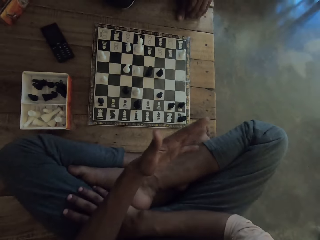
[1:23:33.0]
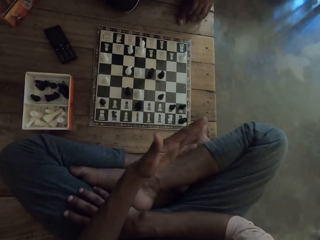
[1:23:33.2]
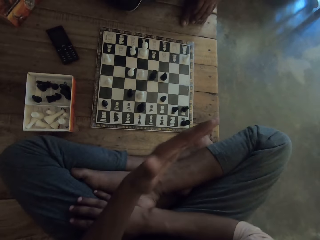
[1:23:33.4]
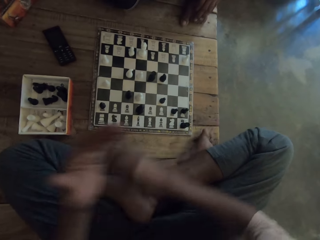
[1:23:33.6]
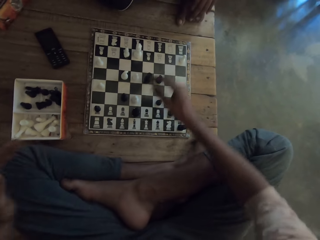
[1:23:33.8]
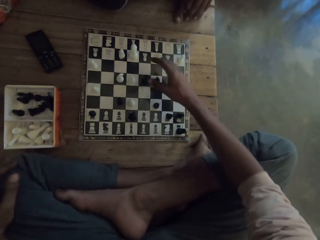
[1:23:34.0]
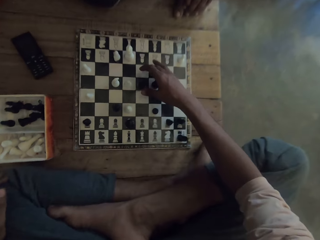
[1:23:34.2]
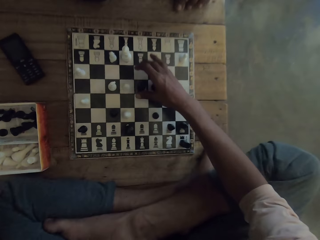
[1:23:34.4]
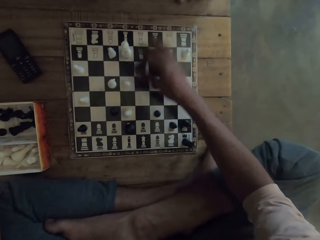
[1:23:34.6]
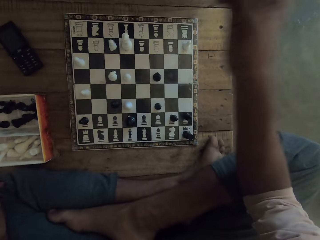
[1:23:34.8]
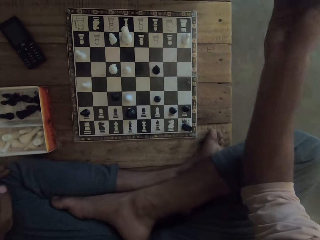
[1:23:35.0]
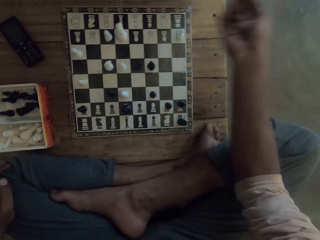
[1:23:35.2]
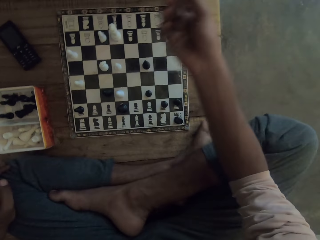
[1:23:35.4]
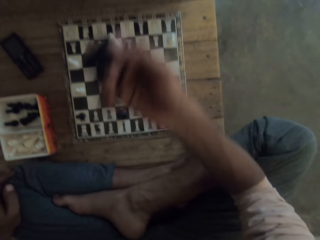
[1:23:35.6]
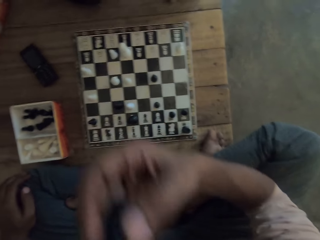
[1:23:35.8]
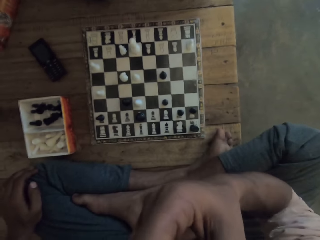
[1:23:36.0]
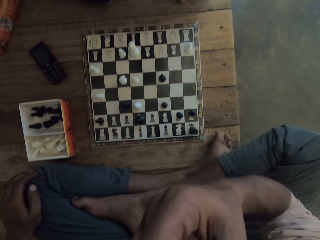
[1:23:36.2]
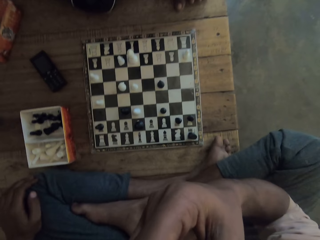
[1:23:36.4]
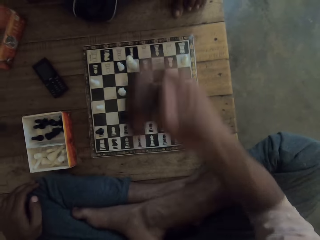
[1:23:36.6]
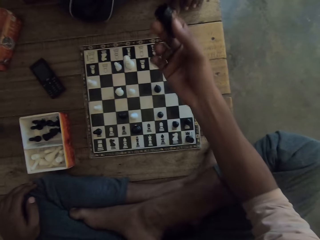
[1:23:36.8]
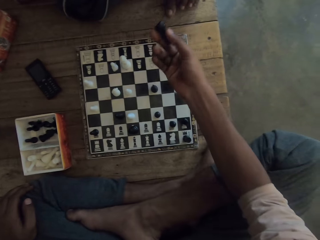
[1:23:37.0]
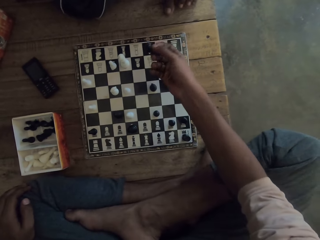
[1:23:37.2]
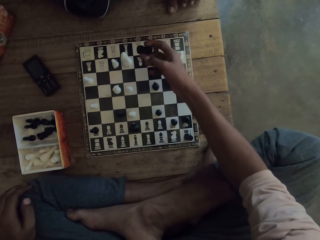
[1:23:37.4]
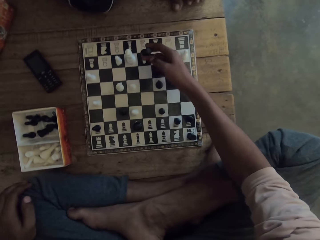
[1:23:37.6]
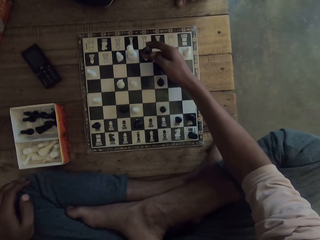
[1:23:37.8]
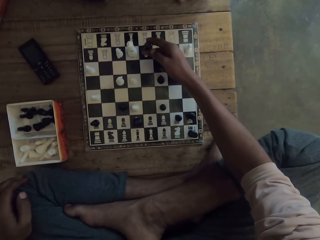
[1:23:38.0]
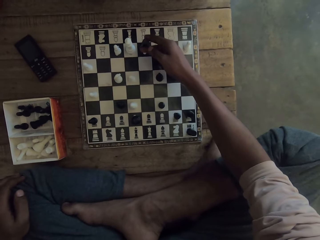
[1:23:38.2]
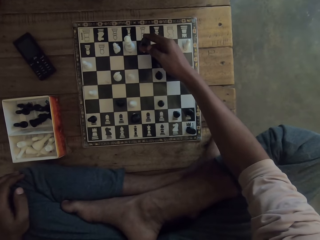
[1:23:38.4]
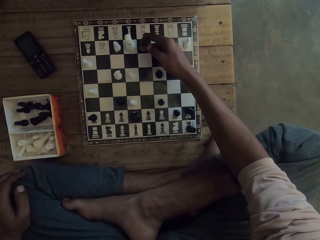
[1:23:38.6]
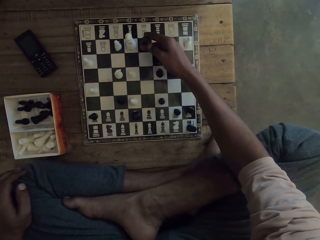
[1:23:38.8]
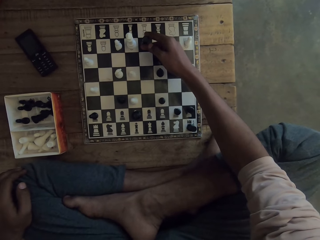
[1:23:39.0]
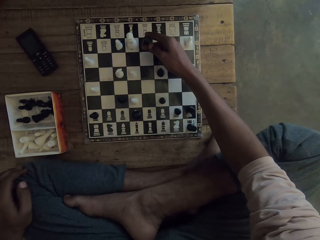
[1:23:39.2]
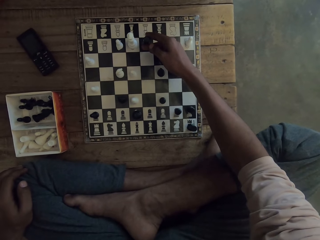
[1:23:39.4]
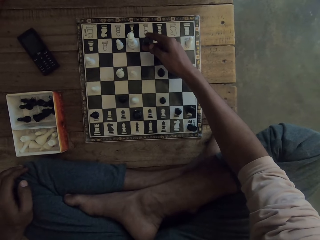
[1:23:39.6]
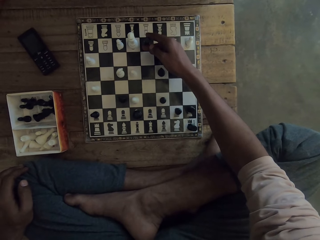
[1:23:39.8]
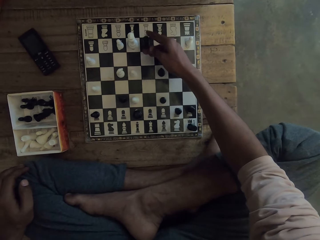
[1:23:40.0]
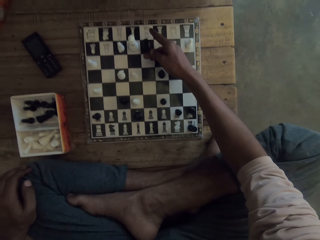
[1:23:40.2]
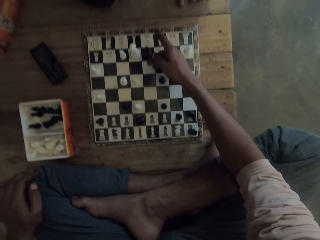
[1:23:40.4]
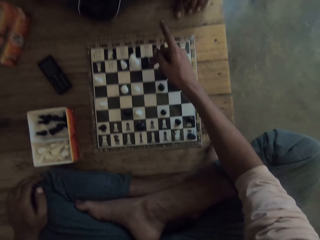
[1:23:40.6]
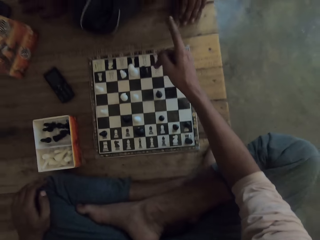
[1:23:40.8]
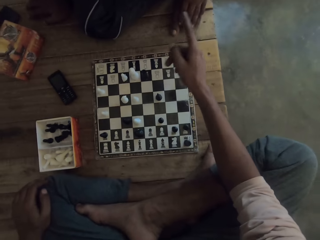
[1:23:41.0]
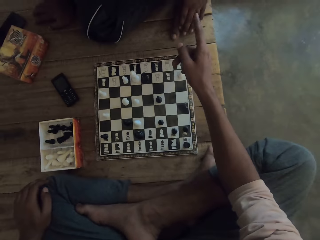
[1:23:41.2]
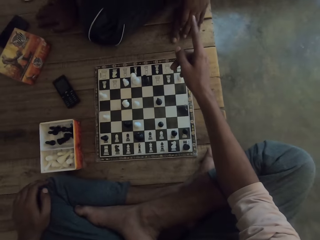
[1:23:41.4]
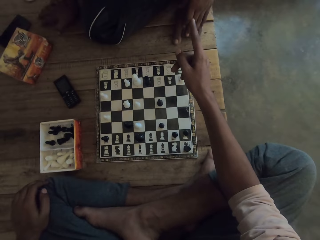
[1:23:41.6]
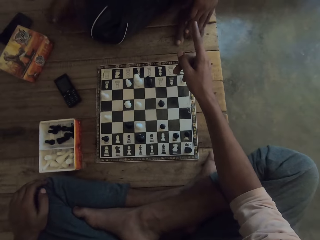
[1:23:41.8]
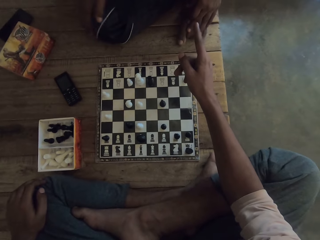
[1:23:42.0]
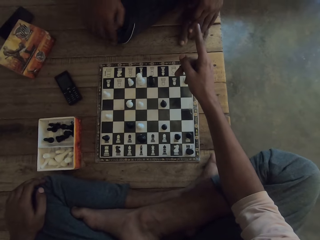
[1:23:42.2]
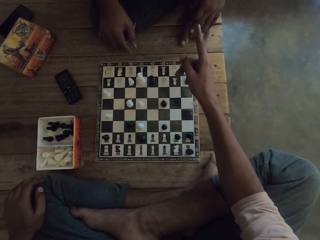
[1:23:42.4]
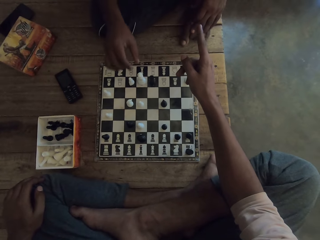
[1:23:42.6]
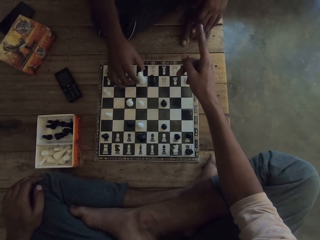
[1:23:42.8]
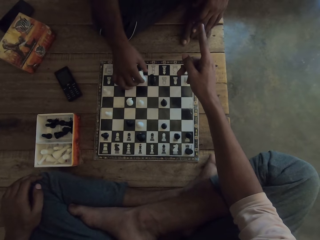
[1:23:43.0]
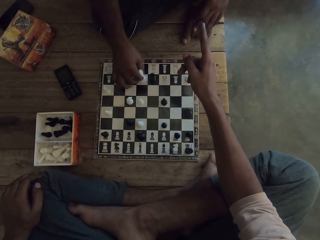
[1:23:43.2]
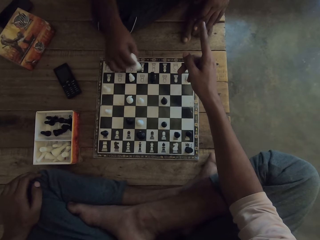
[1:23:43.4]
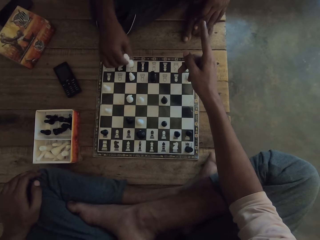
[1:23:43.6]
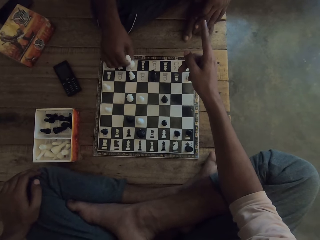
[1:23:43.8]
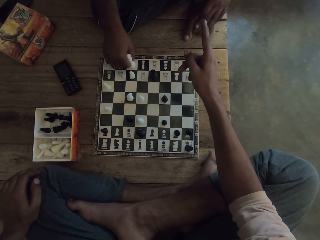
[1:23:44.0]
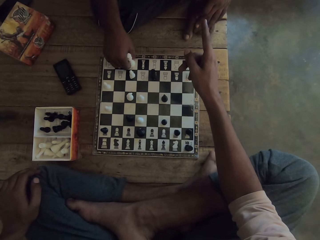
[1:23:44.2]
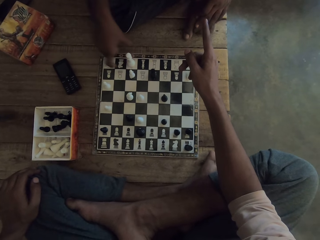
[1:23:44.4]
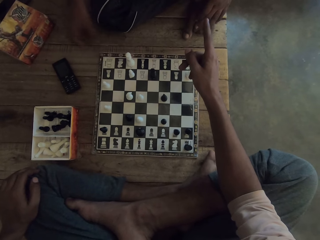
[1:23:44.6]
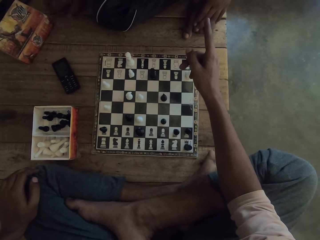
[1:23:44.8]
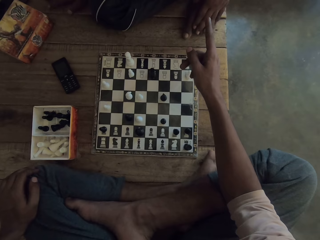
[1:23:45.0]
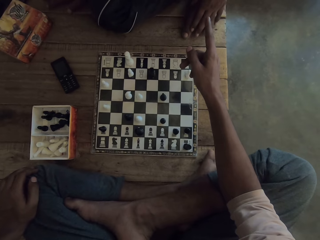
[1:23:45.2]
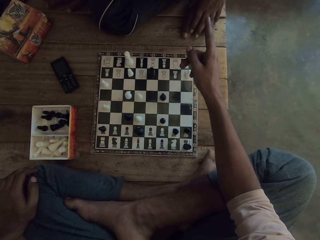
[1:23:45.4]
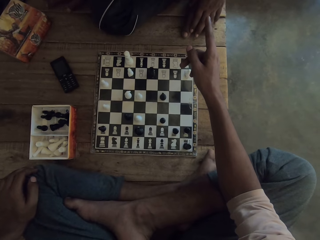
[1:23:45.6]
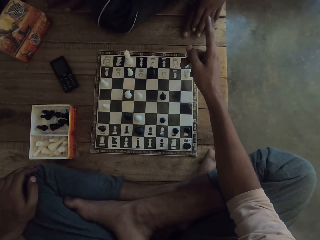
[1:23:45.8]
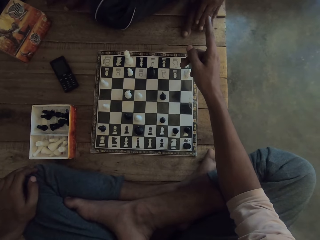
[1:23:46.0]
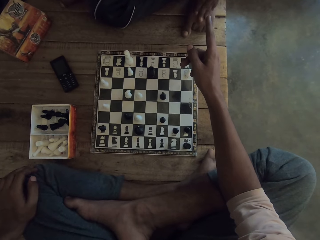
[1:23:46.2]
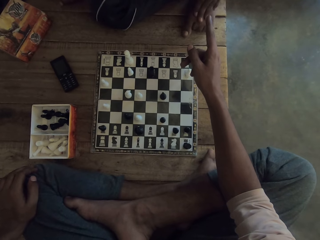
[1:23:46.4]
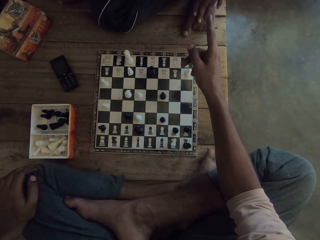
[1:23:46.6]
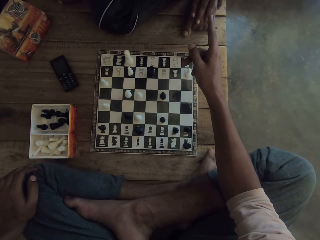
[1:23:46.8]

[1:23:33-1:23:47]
The camera wearer picks up a black rook or king from the chess board. They kiss the black rook. They drop the black rook on the chess board. They point at a man. The man moves the queen or king on the chess board.

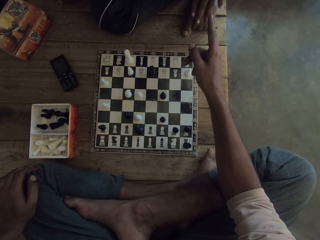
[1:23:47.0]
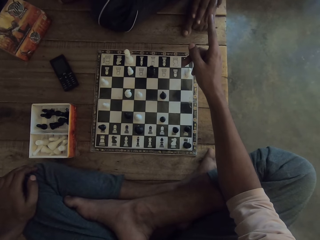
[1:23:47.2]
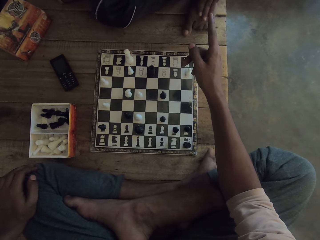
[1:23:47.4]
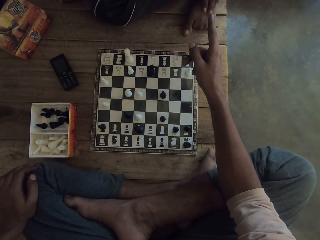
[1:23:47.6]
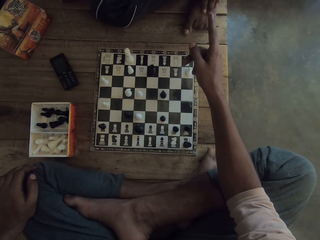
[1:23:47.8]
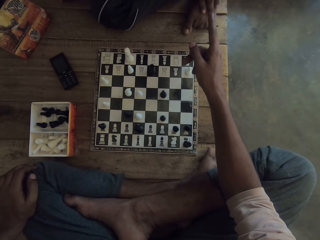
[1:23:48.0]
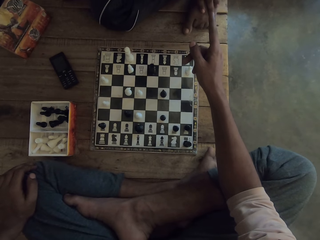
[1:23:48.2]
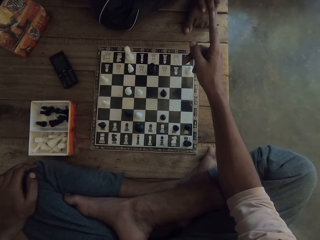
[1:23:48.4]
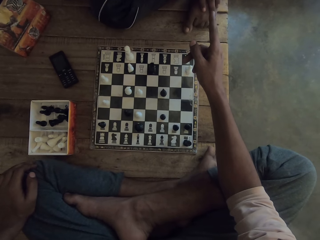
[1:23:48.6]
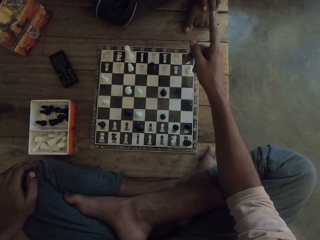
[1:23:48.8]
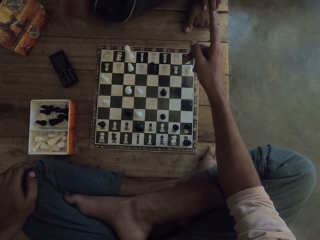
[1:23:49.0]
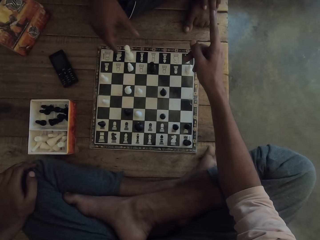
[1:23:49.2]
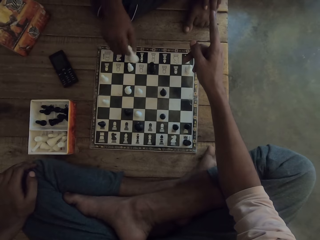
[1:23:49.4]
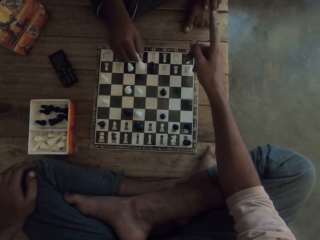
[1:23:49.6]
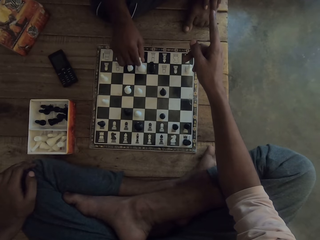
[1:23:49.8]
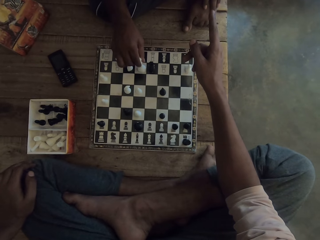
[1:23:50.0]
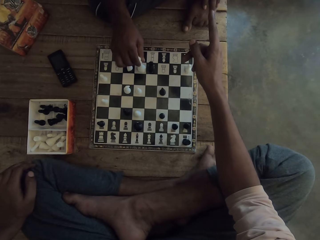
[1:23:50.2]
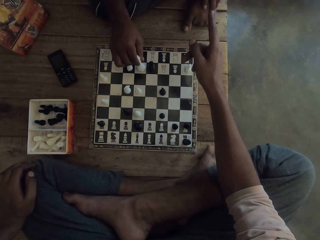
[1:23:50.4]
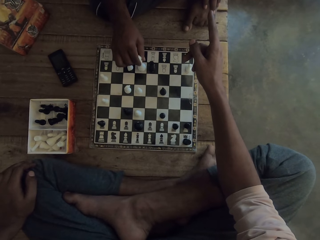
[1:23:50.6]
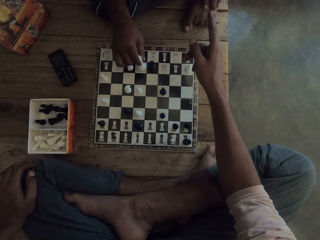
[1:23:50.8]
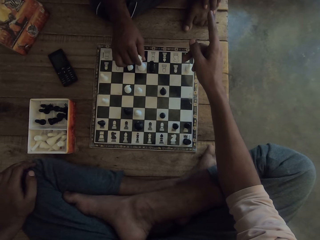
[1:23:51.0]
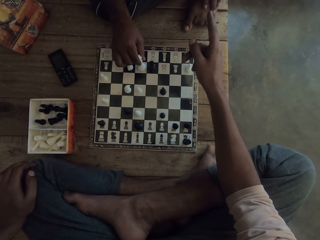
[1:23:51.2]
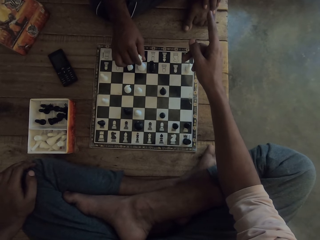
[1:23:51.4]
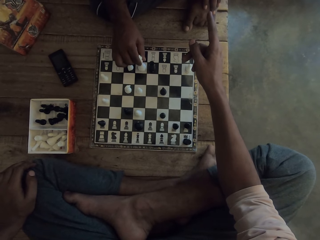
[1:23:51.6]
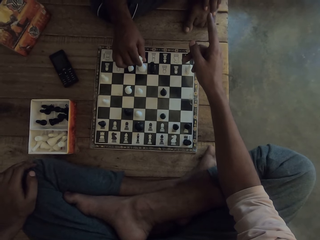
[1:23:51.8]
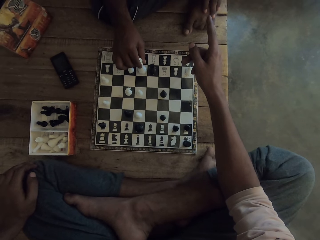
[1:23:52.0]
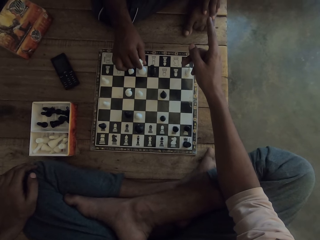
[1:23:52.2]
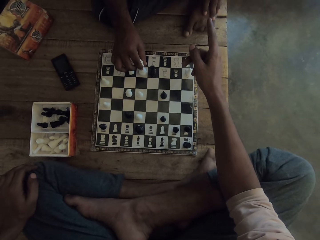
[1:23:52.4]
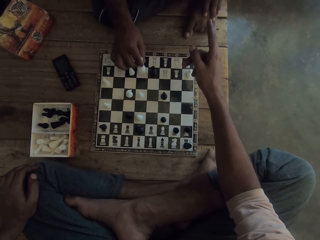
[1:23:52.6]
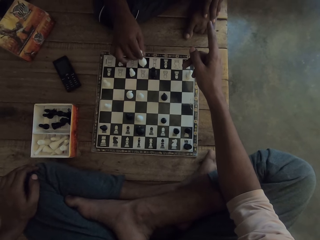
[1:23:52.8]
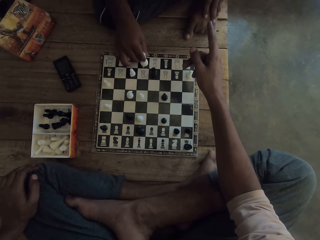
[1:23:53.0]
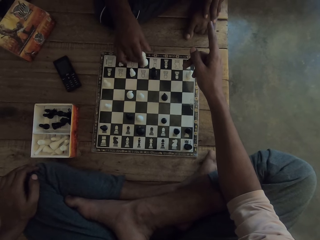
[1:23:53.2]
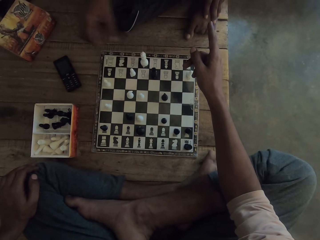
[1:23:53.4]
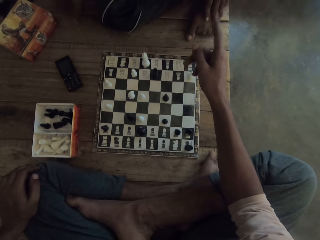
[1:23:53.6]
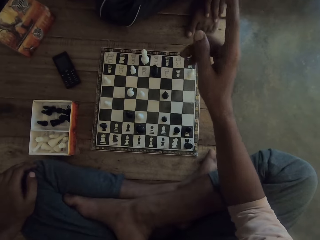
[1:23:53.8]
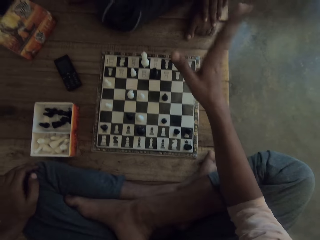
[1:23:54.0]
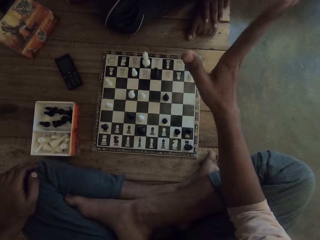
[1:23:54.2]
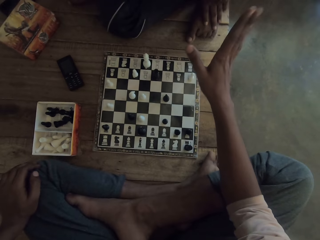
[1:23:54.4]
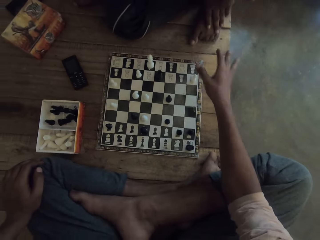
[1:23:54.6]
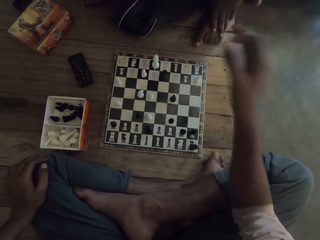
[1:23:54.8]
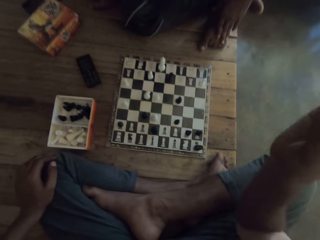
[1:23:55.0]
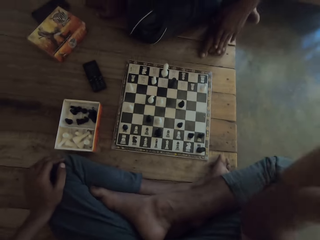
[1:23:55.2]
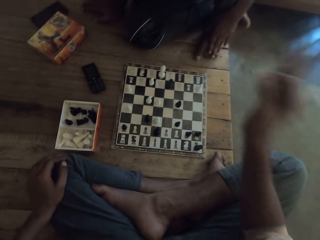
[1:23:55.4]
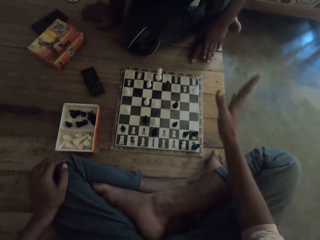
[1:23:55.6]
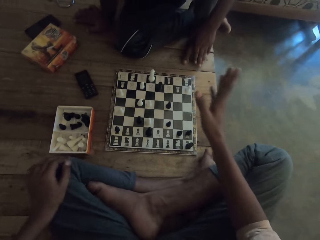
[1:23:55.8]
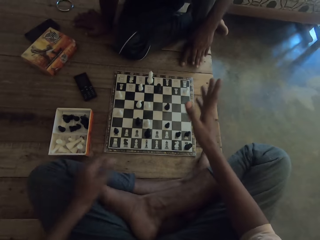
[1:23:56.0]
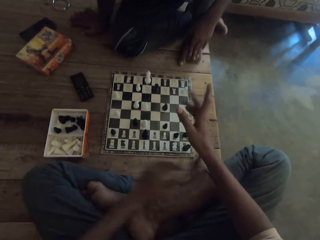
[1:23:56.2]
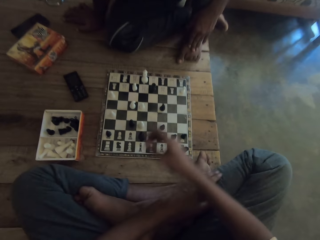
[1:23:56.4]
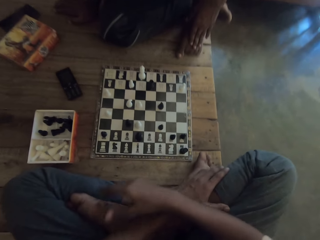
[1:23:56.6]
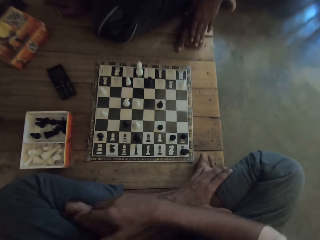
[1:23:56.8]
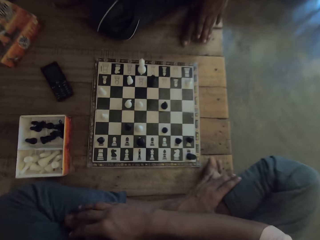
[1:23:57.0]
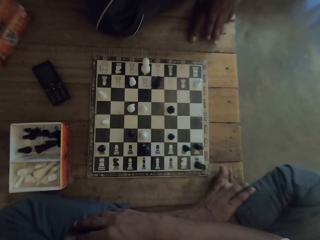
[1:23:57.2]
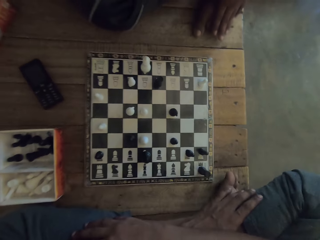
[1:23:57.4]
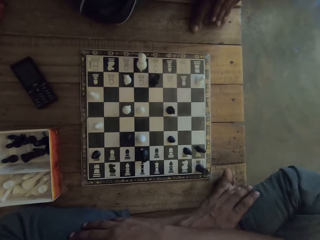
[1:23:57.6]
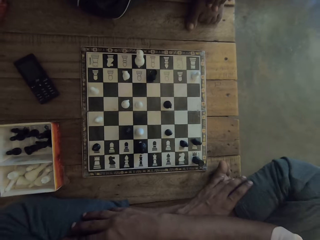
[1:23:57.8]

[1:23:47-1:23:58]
A man moves the queen or king back again on the chess board. The camera wearer swings a hand and holds the legs.
